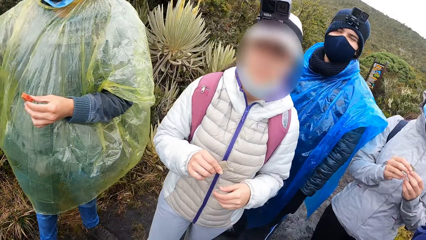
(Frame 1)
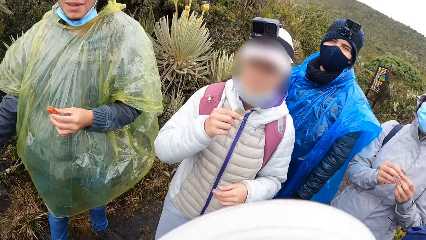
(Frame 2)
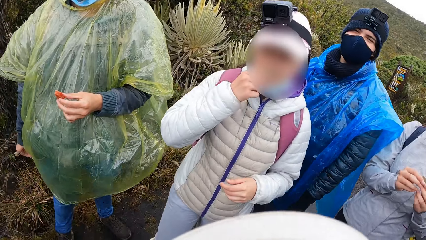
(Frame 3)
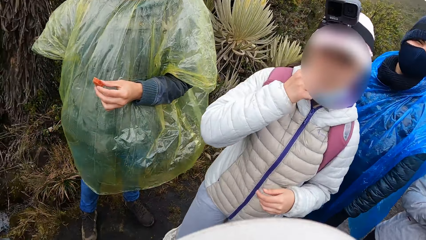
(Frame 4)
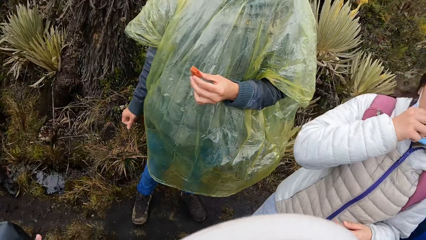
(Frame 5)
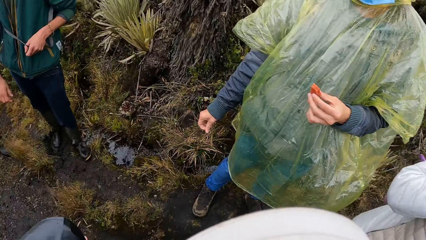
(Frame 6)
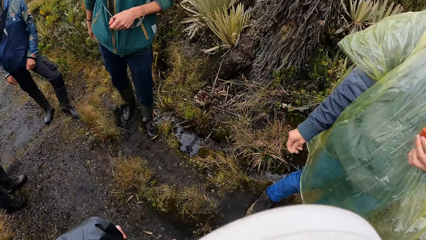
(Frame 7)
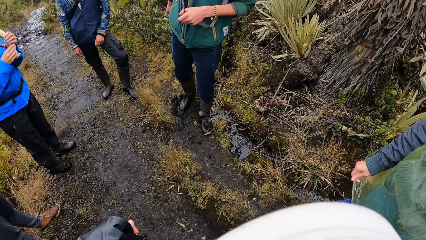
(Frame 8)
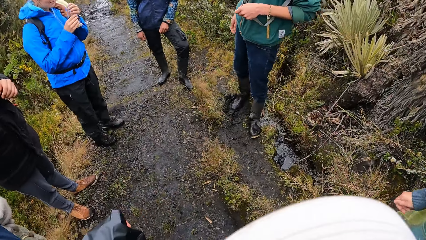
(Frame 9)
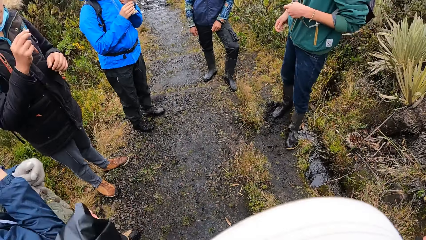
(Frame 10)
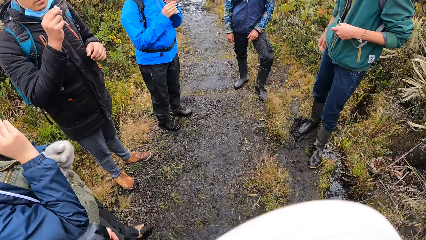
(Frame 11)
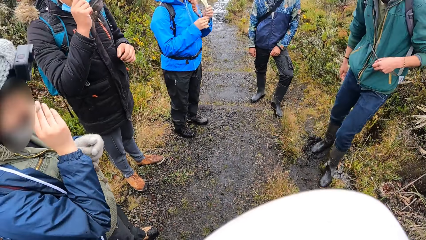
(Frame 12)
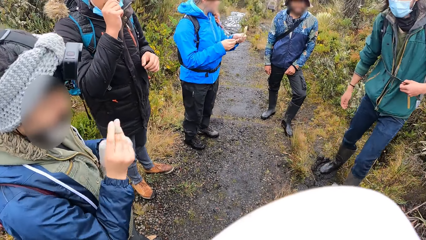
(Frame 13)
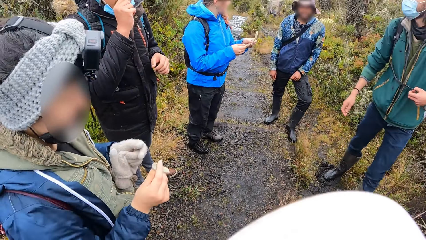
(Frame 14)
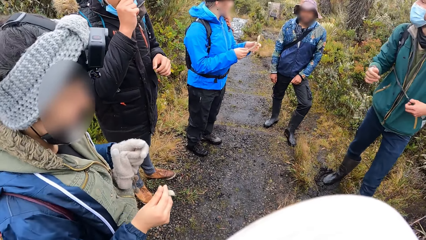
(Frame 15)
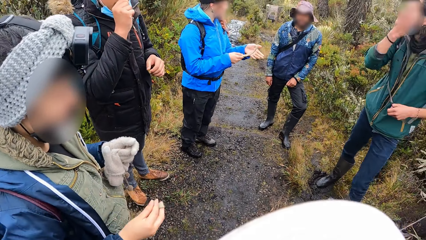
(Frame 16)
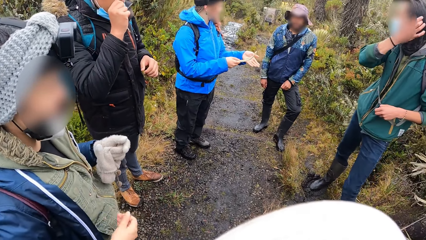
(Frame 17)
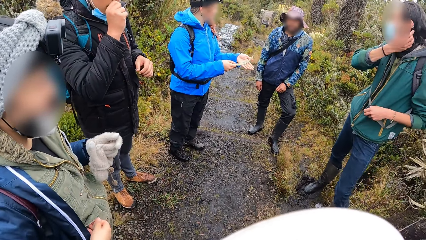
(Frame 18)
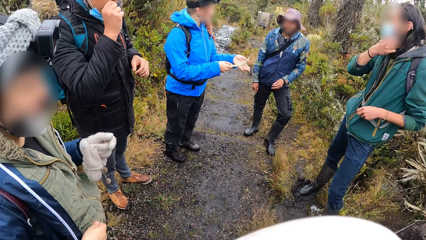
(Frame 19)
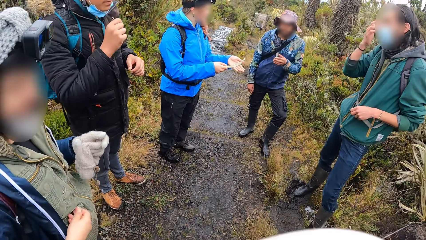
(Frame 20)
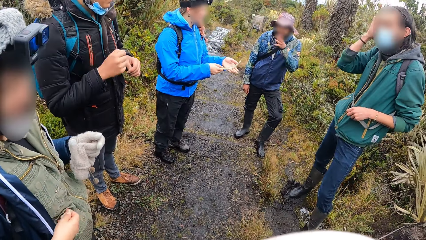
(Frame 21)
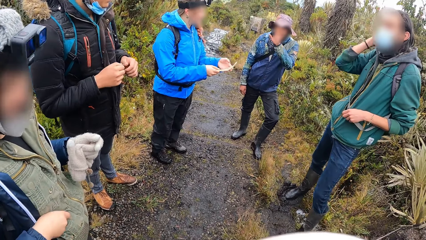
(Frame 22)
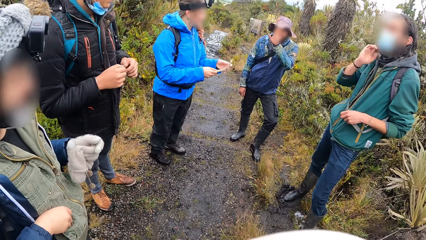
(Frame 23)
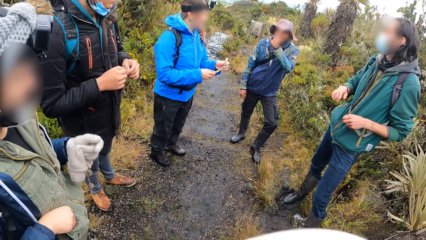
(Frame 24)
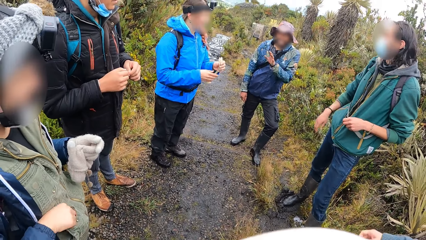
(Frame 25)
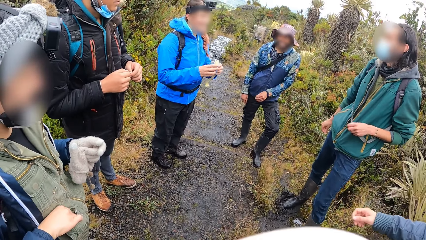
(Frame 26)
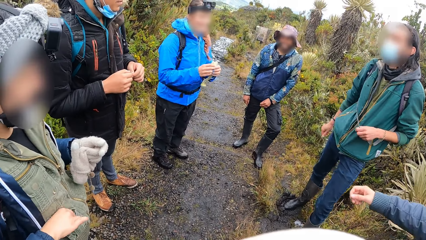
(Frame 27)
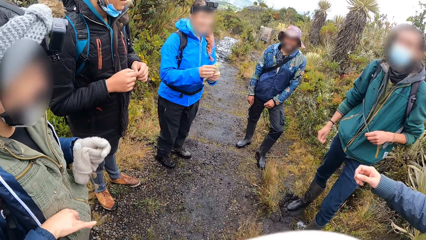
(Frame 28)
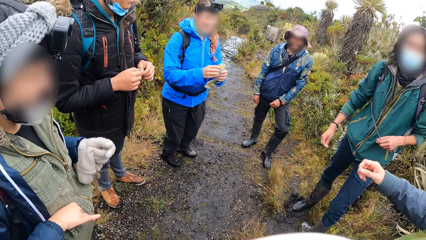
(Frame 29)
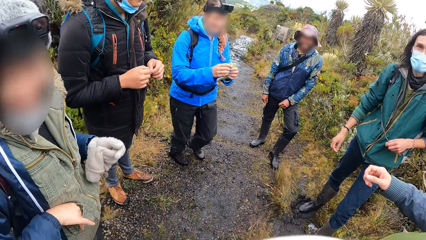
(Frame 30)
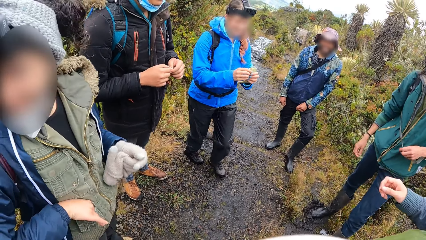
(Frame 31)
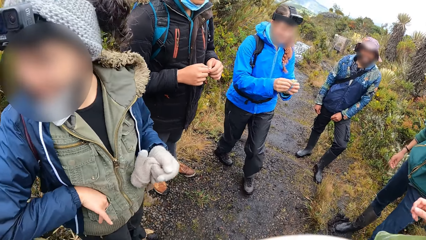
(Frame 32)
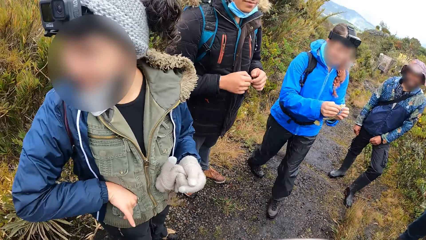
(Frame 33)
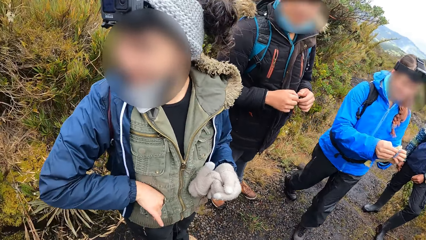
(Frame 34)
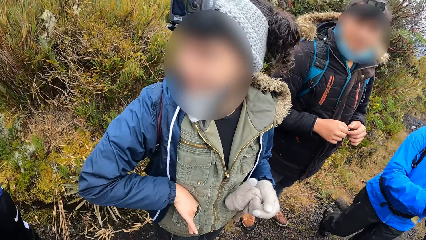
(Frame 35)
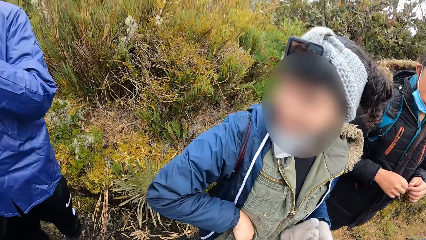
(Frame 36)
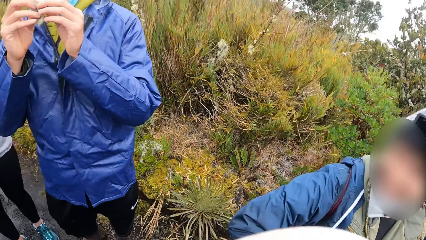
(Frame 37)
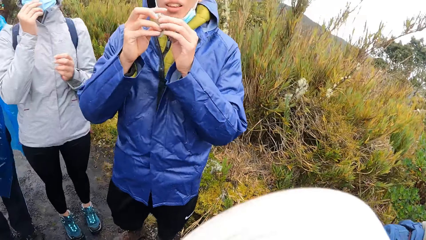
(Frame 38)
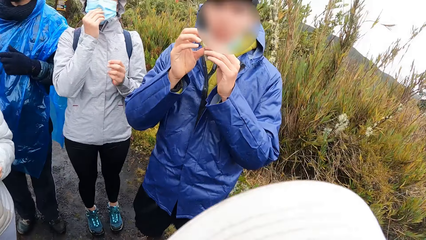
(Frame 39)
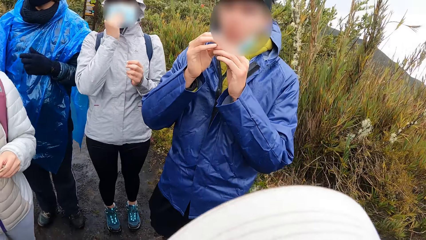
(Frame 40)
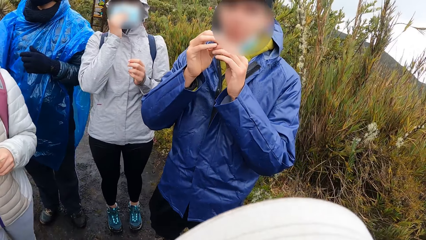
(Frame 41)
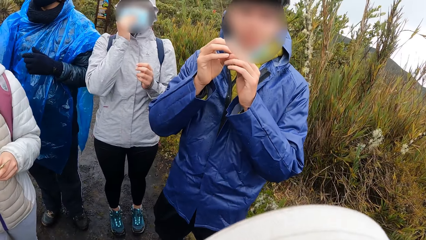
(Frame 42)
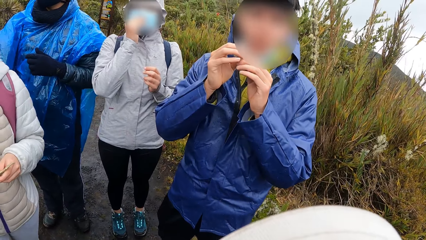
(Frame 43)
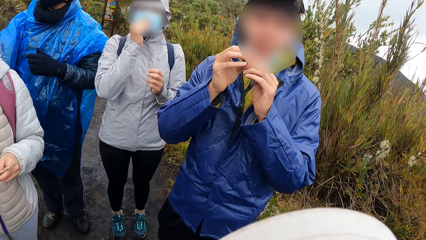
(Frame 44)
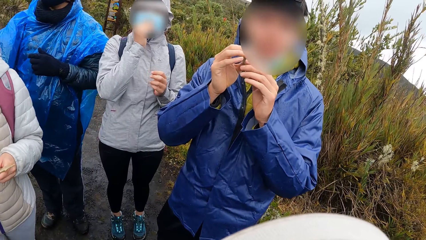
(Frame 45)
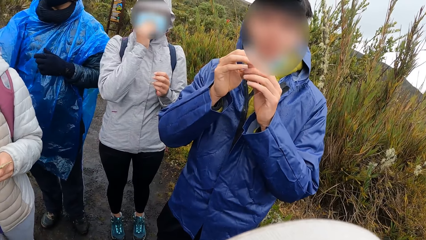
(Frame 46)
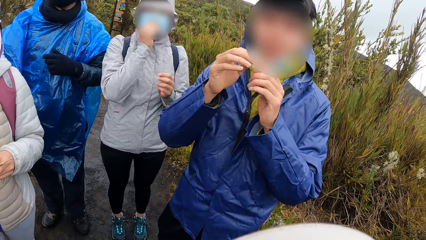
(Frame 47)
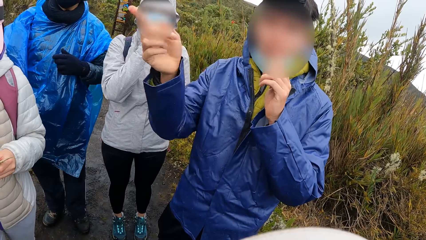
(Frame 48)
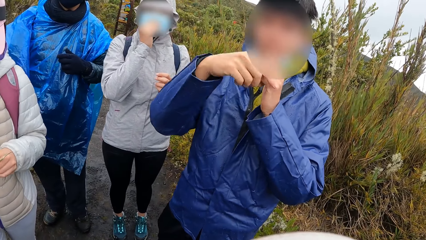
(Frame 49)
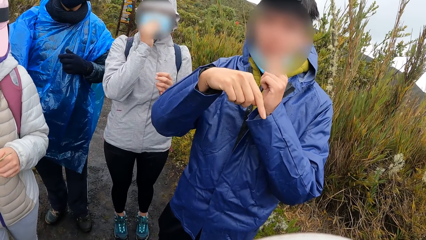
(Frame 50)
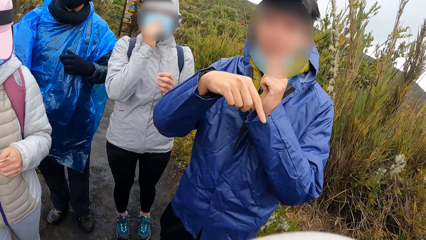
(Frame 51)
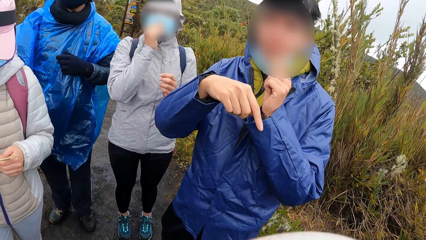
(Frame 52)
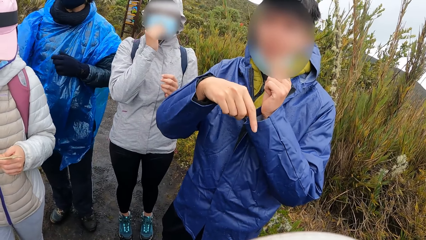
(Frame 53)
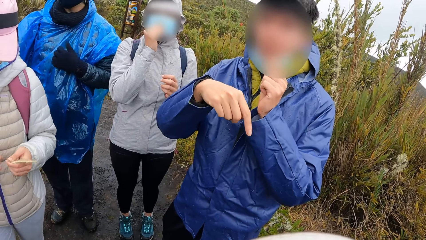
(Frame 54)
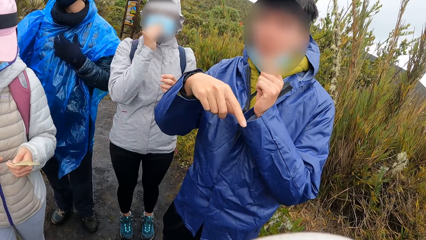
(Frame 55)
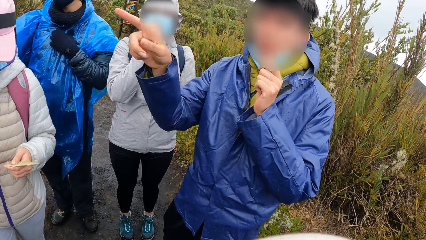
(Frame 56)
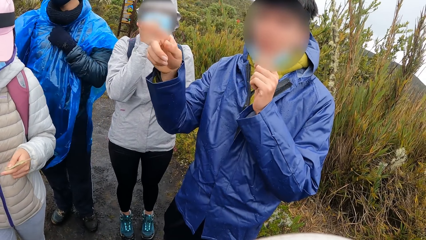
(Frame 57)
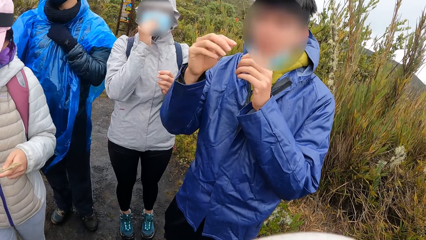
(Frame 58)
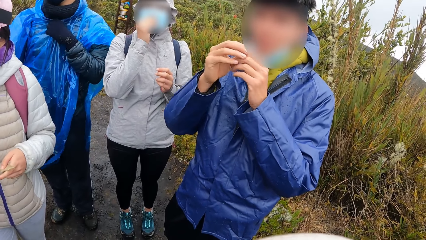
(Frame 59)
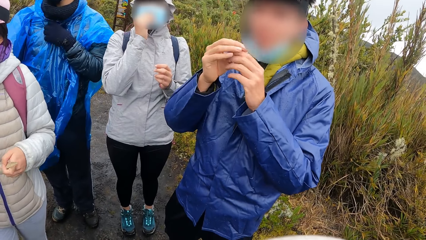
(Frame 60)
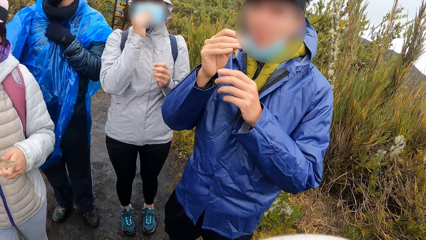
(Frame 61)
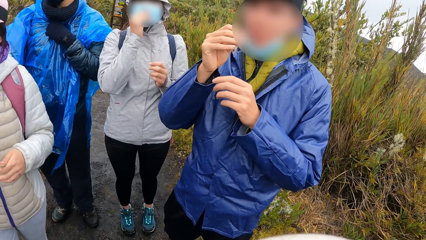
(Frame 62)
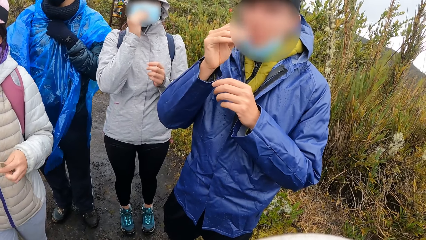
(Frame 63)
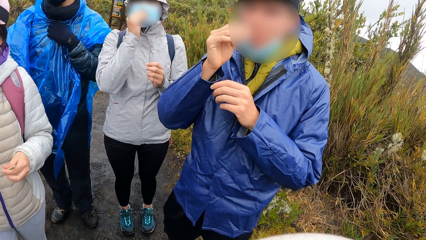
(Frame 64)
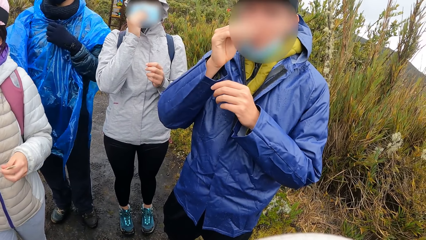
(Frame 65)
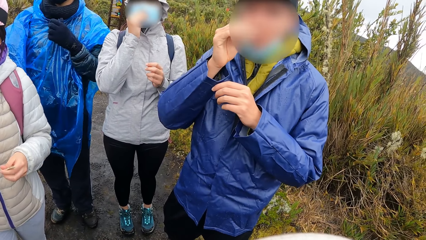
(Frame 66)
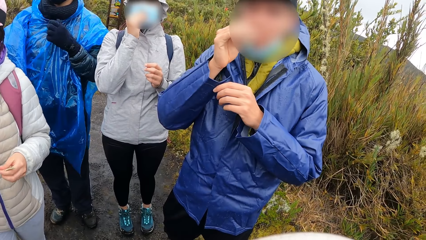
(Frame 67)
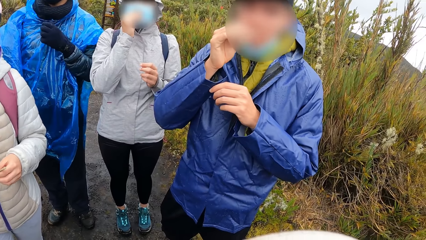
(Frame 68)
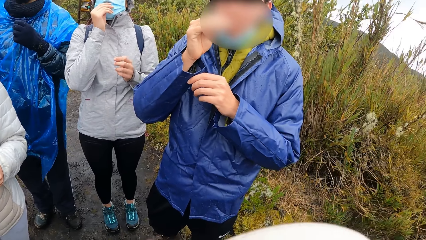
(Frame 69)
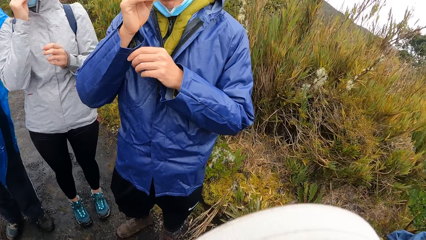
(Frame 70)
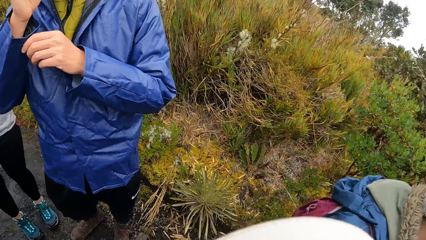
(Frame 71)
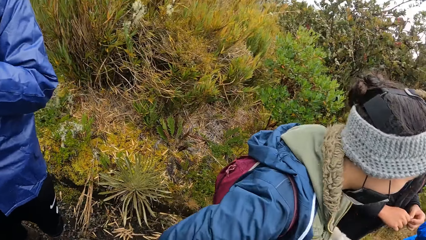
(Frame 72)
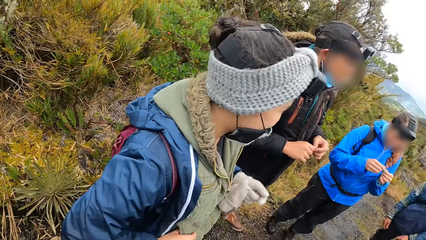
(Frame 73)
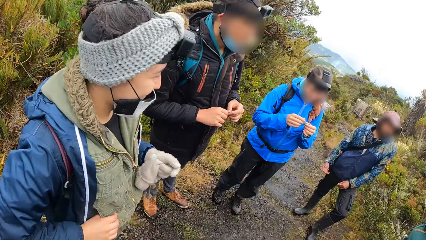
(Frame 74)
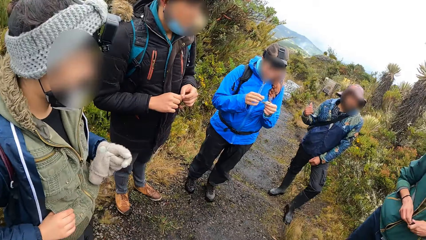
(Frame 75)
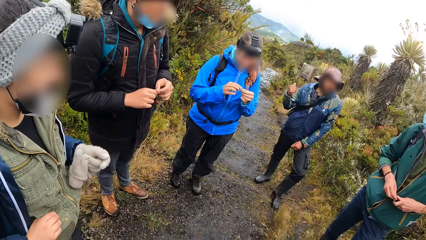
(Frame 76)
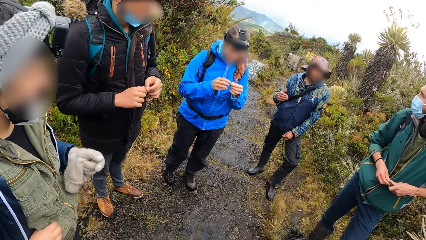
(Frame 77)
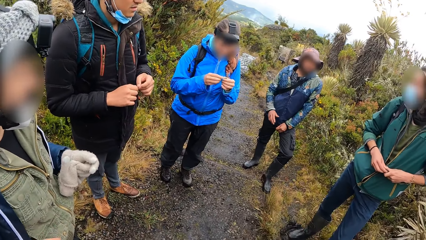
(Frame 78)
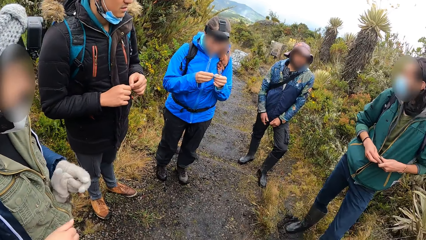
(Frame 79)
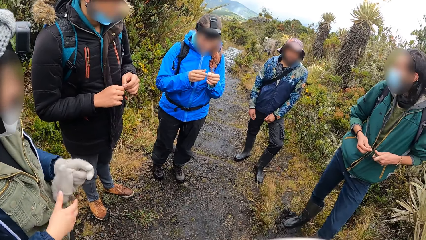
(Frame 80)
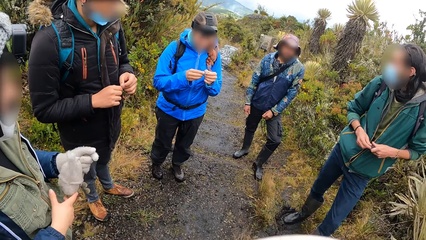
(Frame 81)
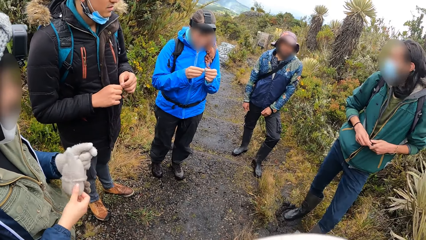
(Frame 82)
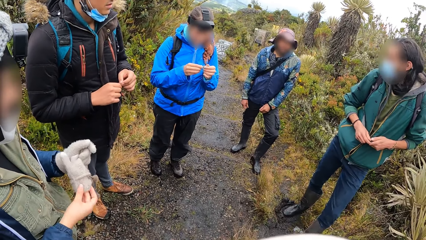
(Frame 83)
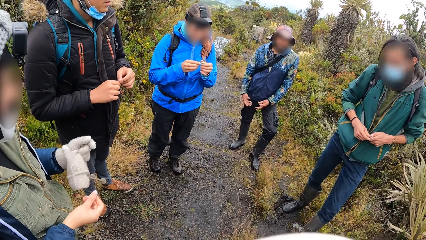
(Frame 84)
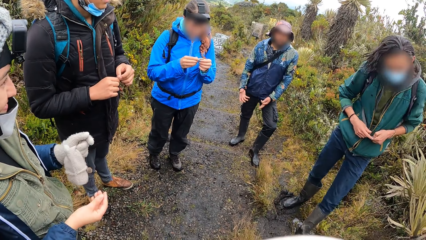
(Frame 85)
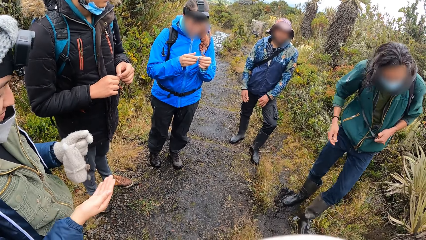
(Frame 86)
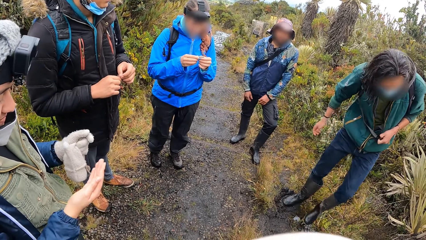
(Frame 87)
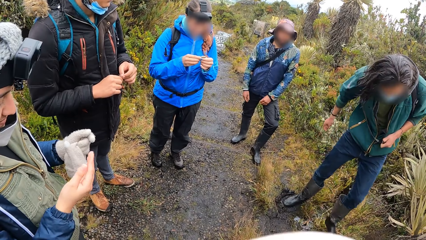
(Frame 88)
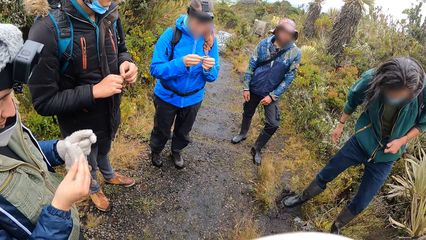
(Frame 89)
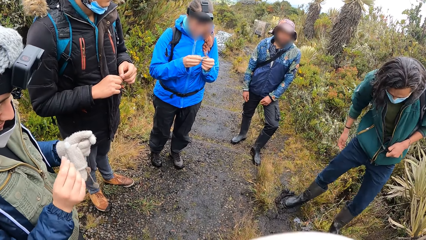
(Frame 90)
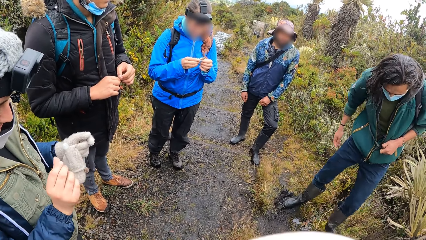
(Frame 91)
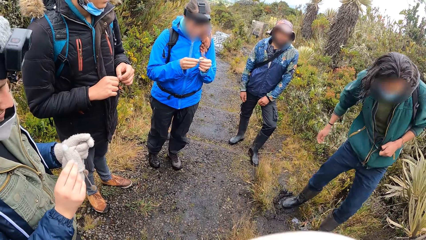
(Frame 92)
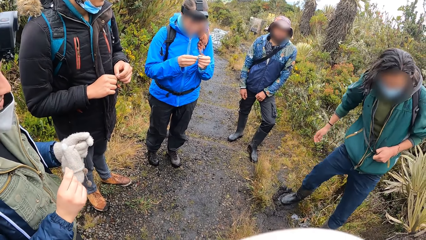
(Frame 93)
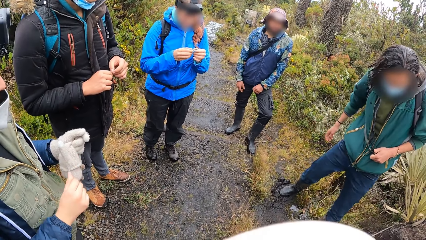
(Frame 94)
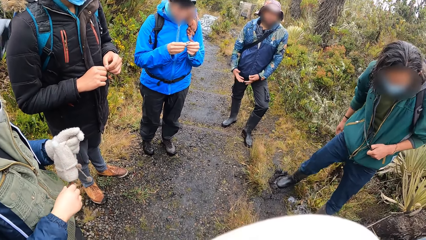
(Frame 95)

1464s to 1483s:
The camera wearer looks around. A person moves hands. The camera wearer looks around.
